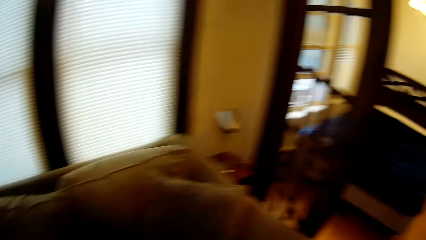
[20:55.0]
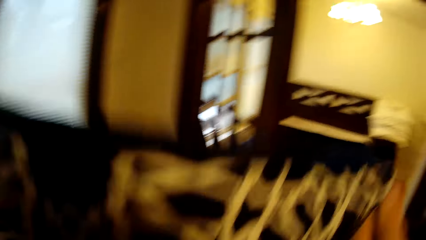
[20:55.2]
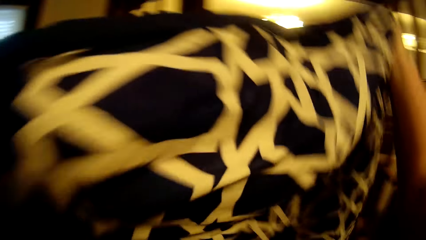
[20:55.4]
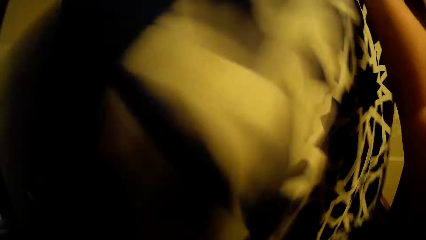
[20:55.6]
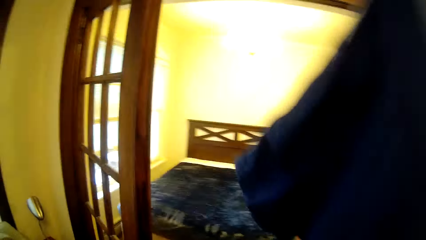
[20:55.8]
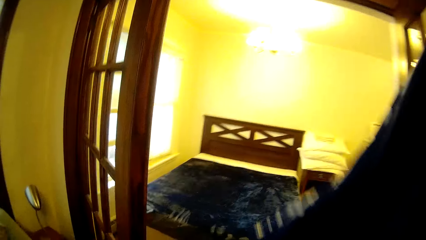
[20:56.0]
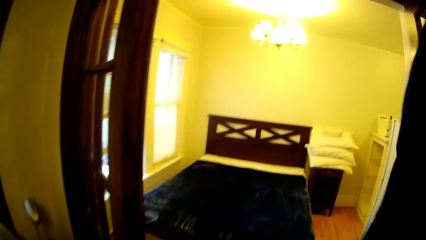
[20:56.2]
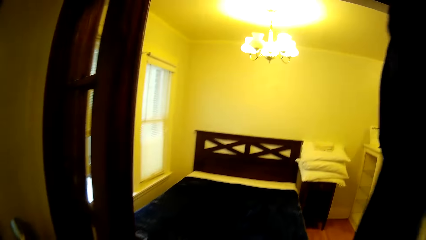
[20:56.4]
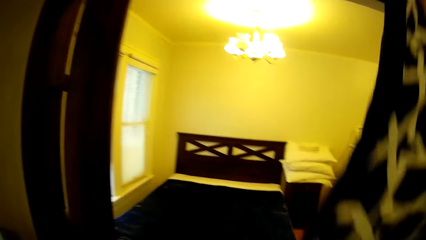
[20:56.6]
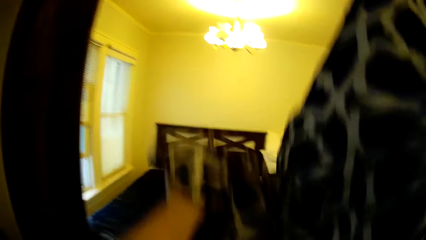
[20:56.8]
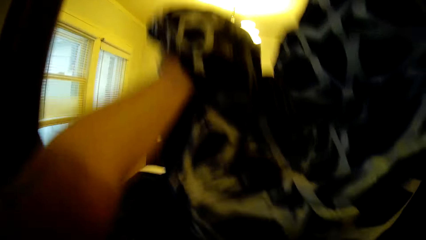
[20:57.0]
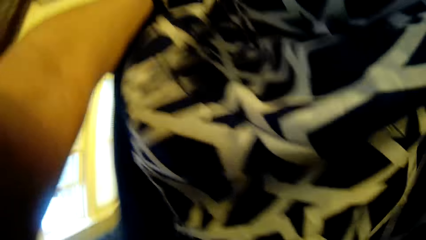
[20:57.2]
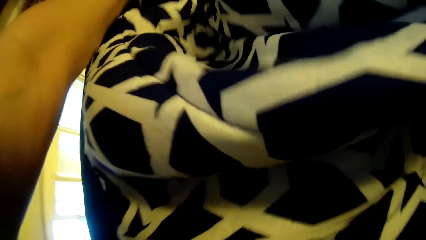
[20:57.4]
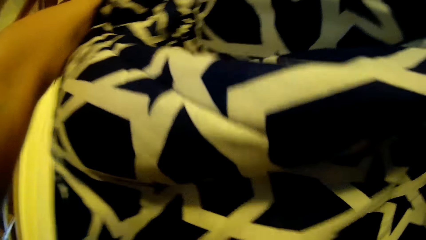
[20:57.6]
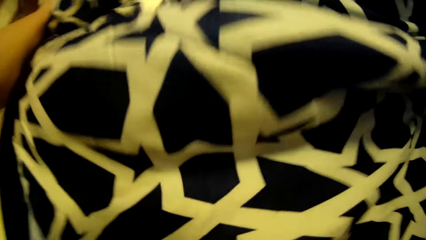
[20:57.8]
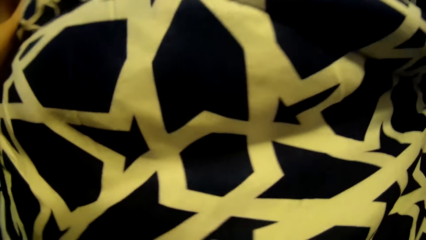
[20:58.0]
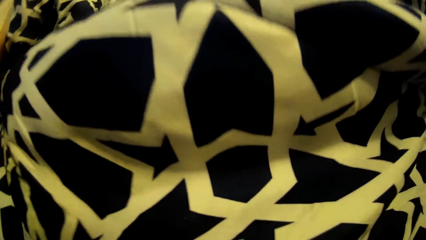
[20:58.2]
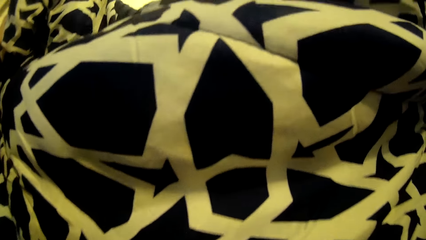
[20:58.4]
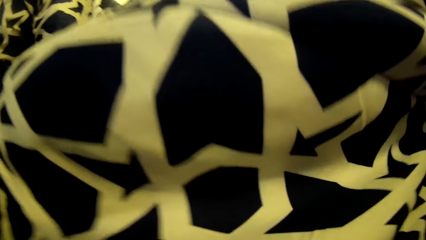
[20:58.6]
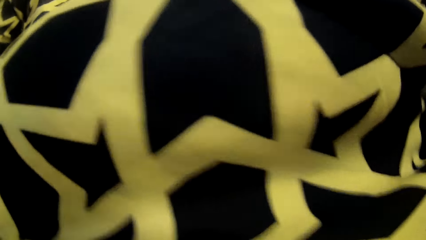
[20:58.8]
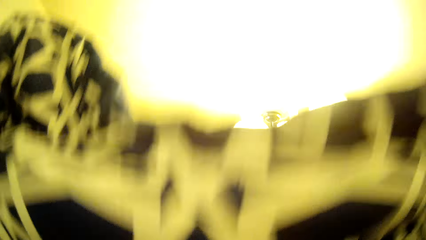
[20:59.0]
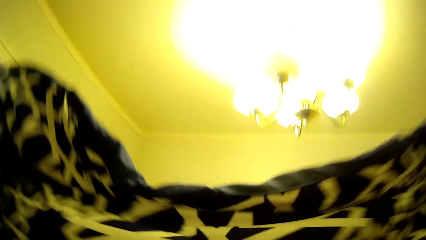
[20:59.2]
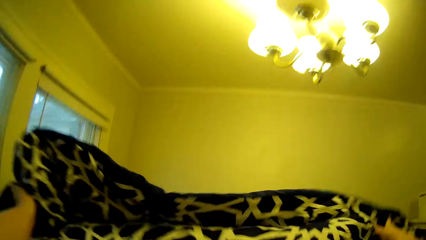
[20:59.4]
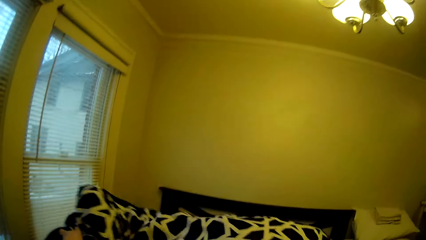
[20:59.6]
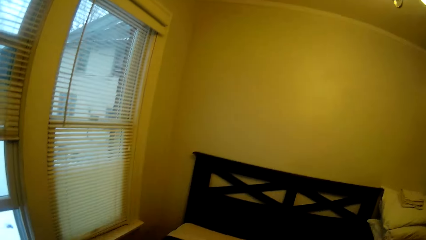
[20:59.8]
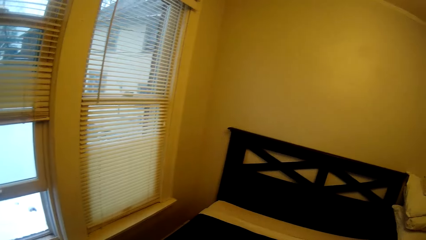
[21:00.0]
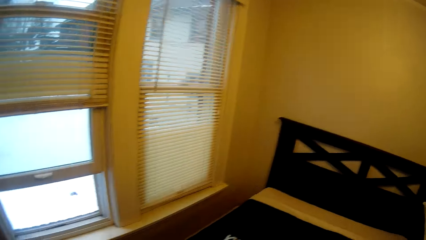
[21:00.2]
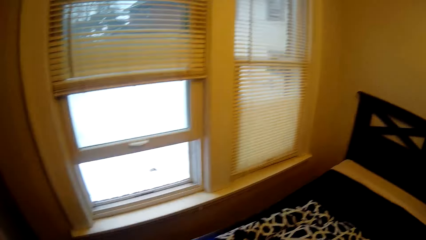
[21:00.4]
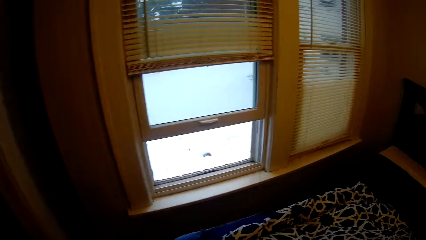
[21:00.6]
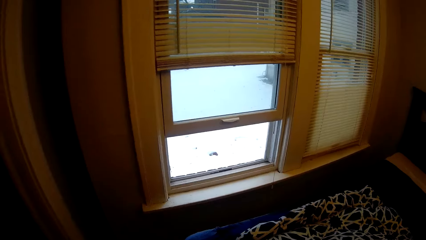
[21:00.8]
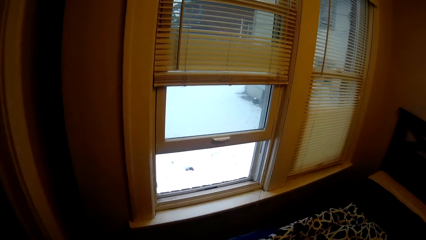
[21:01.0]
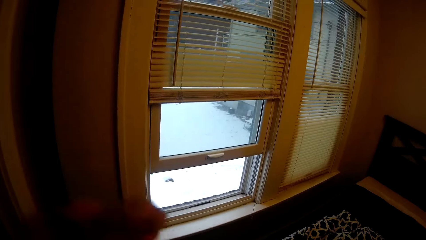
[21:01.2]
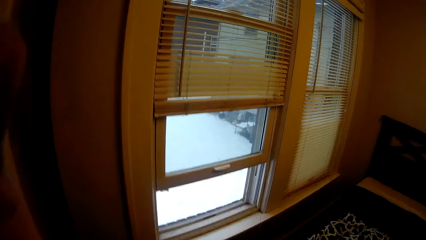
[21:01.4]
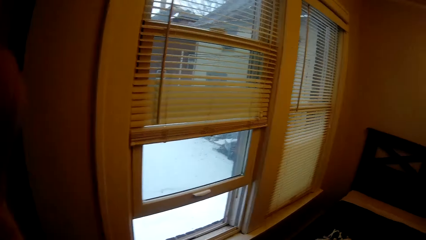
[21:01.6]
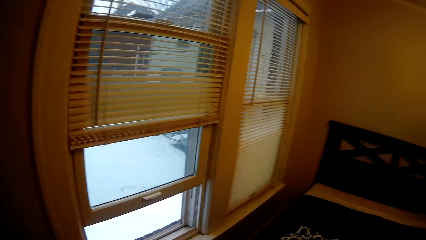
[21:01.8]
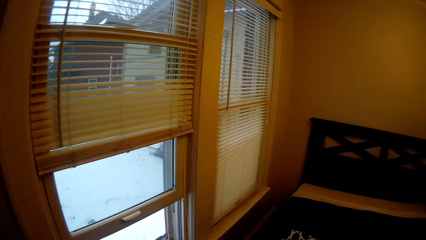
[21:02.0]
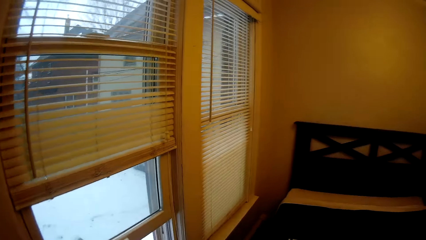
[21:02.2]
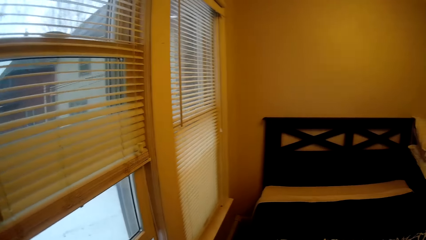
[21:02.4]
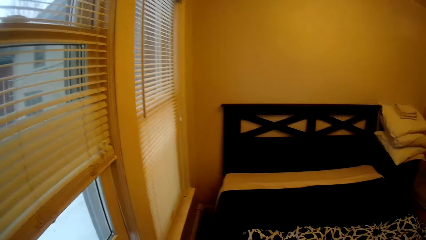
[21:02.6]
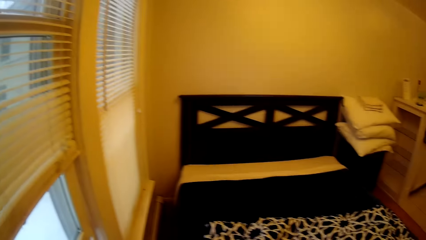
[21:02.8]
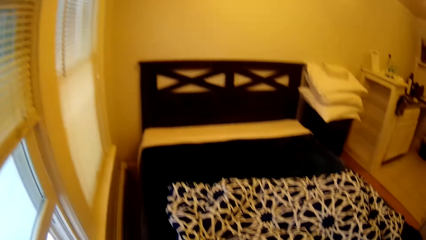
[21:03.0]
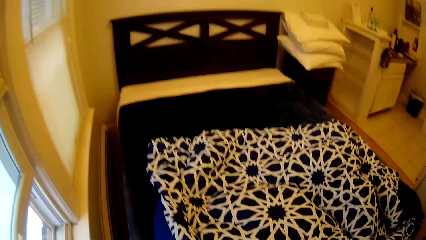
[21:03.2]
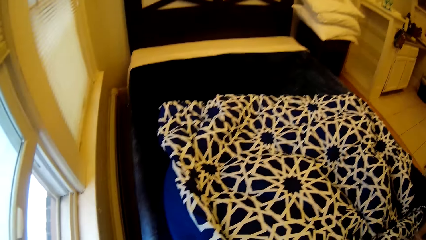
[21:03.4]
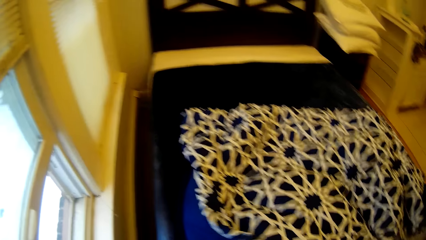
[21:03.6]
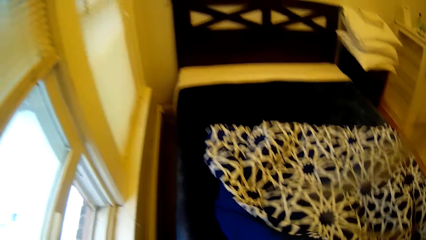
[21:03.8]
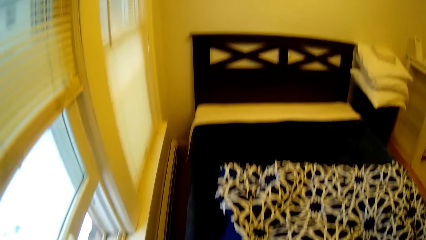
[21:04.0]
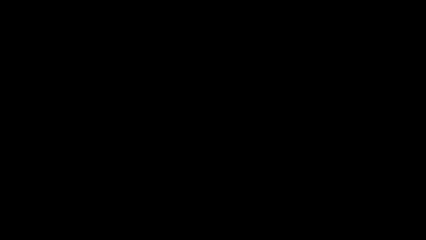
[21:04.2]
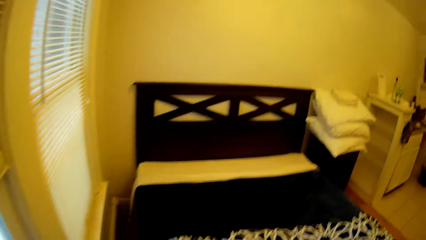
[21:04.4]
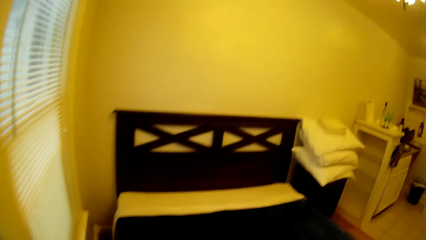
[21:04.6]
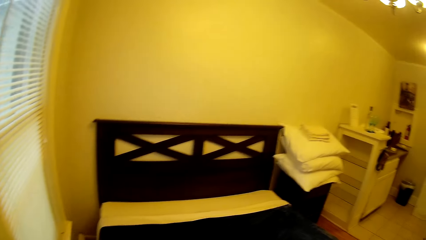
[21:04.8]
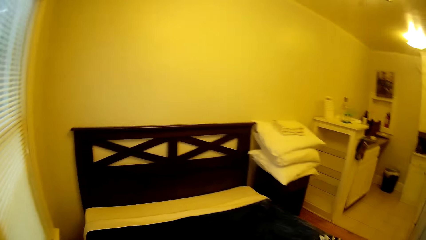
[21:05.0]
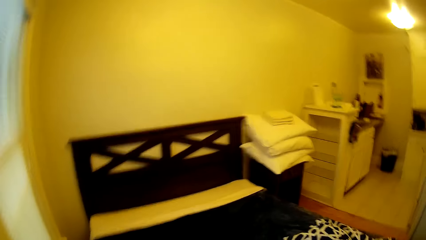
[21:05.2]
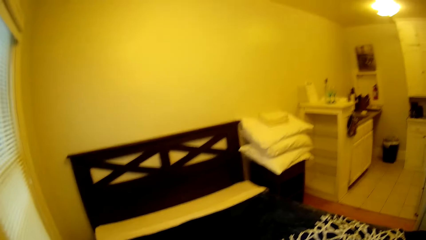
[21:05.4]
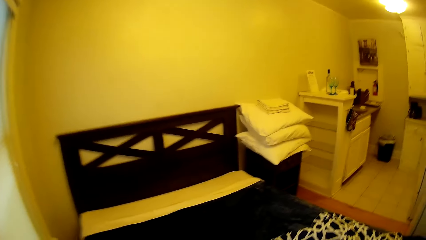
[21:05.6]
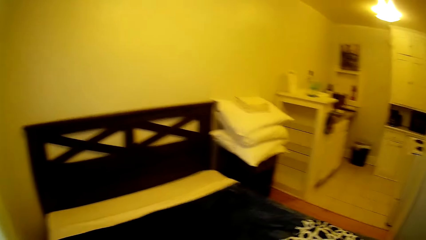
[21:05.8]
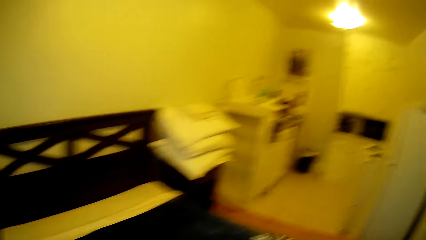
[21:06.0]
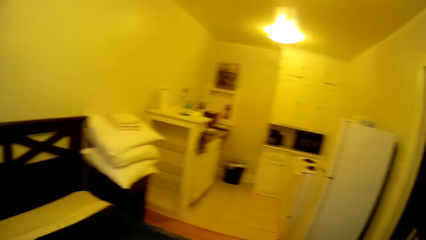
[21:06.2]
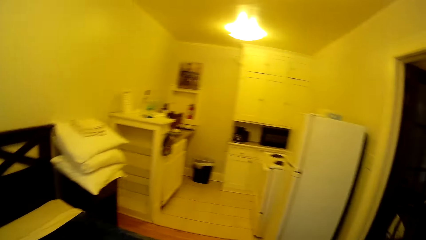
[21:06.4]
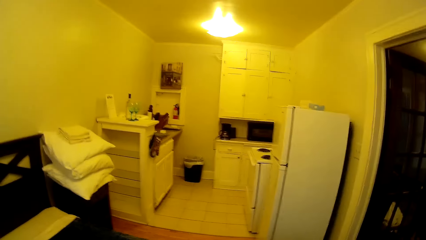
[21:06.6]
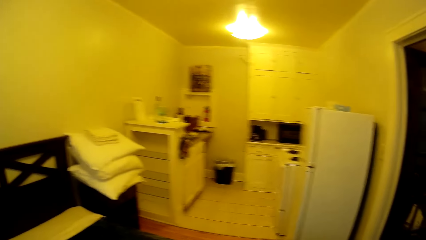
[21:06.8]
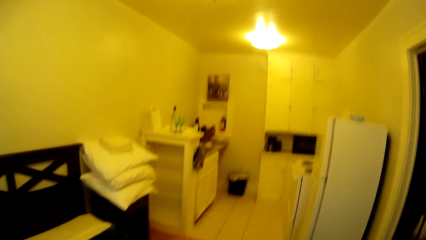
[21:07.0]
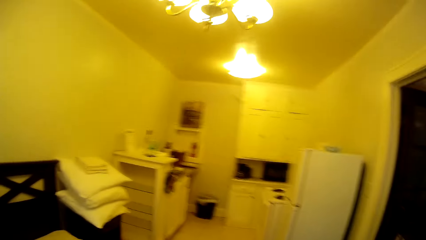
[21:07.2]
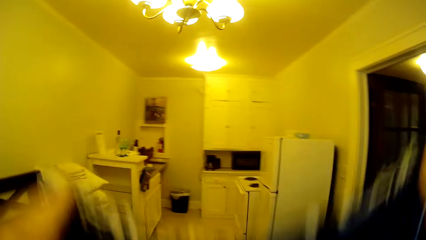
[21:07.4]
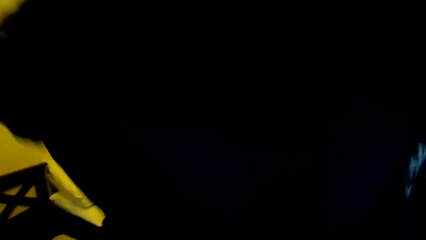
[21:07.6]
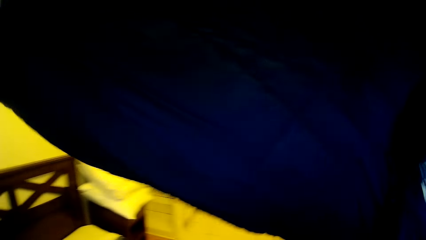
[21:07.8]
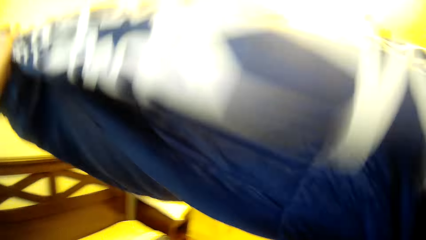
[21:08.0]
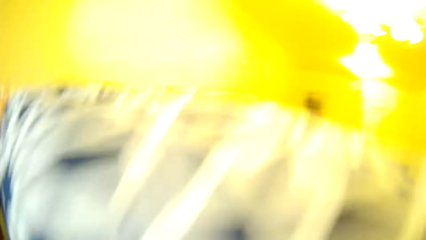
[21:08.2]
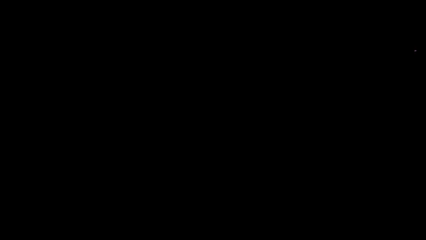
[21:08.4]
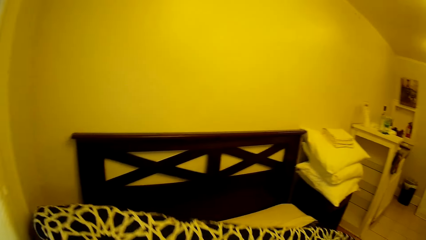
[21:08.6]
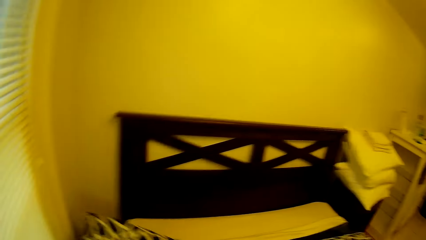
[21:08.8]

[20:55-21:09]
The camera wearer makes the bed. They lift a hand towards the face. They make the bed.

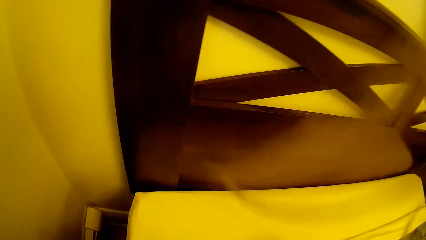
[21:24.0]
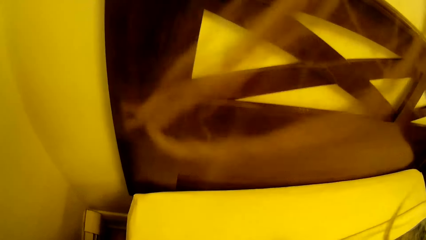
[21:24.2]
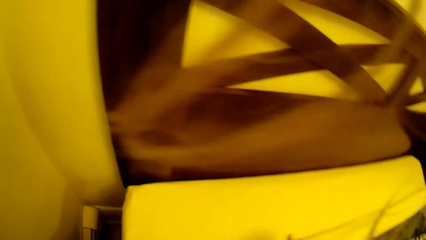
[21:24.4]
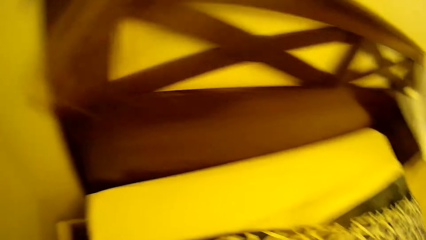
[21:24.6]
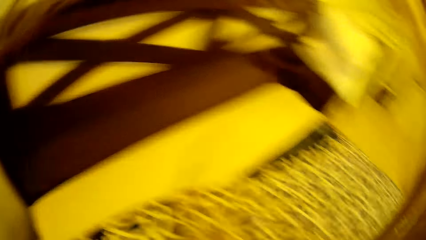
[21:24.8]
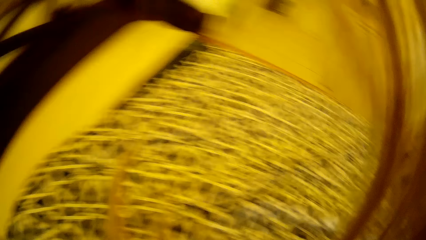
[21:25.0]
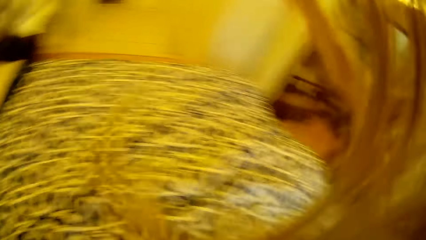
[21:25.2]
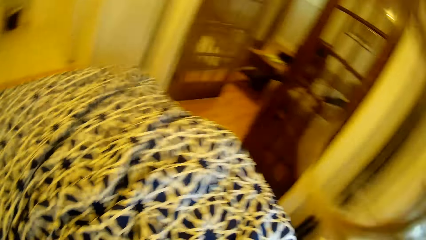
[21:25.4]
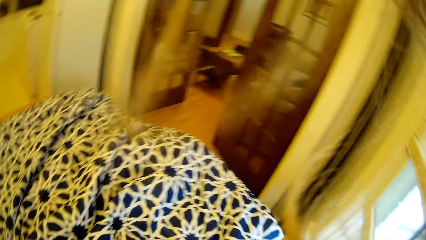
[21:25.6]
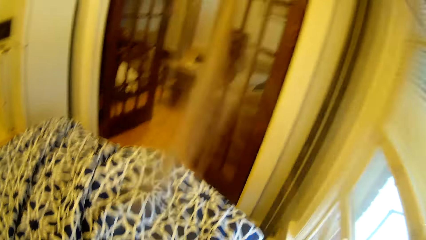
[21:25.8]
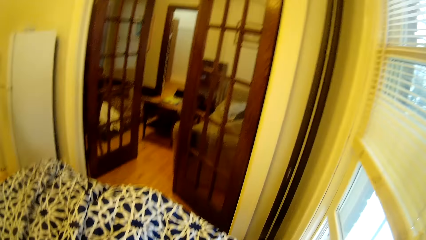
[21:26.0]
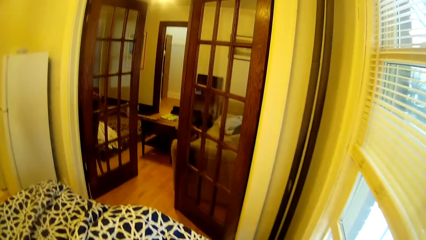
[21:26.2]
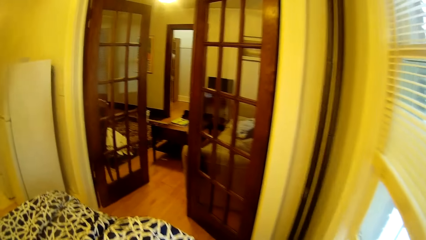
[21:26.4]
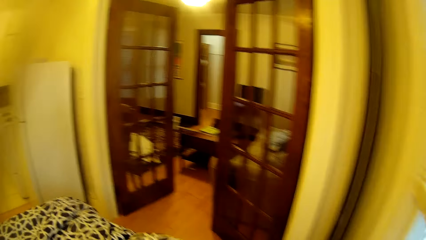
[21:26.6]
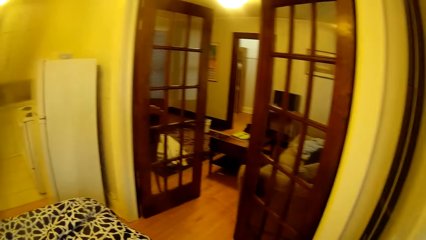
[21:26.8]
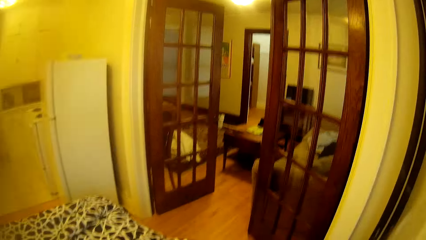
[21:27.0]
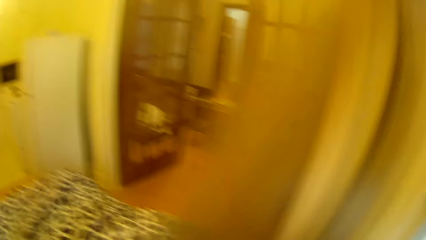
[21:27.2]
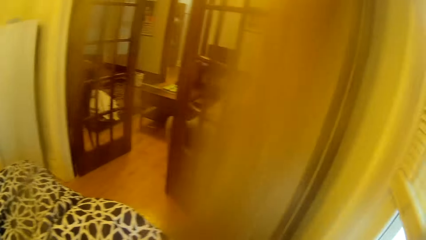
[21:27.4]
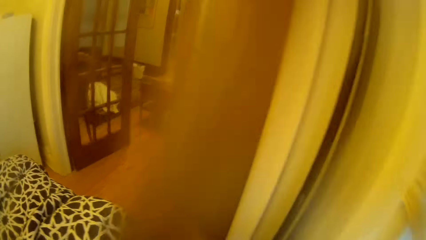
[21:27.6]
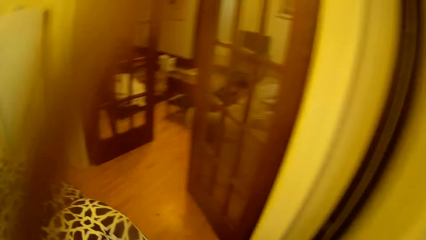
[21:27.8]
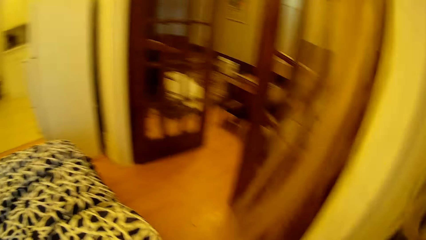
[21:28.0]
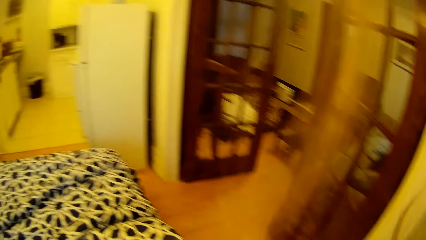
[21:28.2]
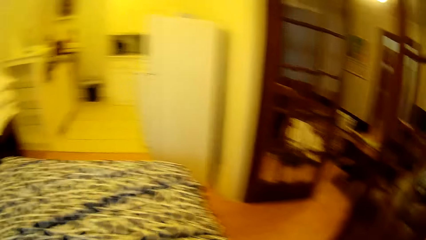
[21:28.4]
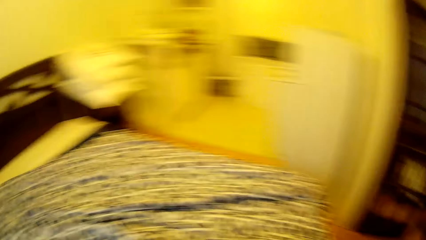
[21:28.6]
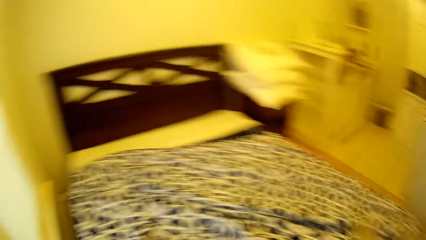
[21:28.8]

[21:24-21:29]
The camera wearer walks around the bed.
